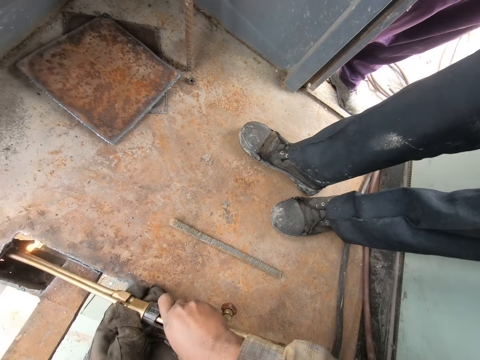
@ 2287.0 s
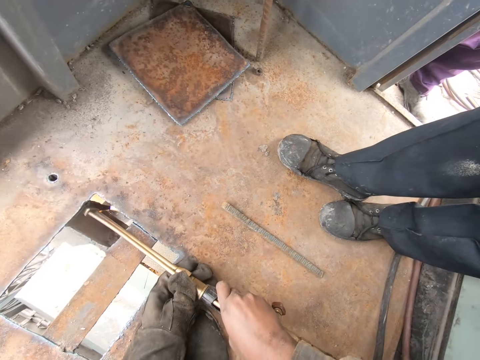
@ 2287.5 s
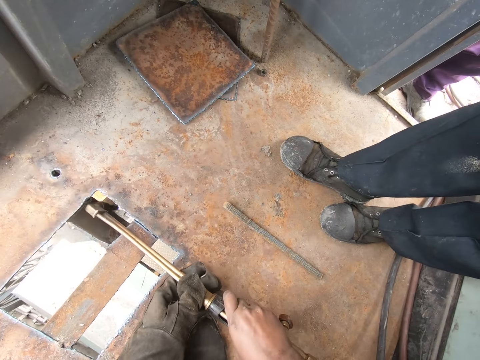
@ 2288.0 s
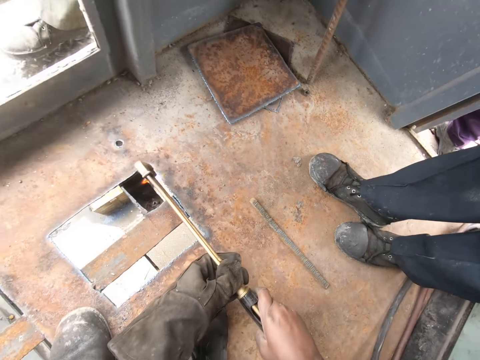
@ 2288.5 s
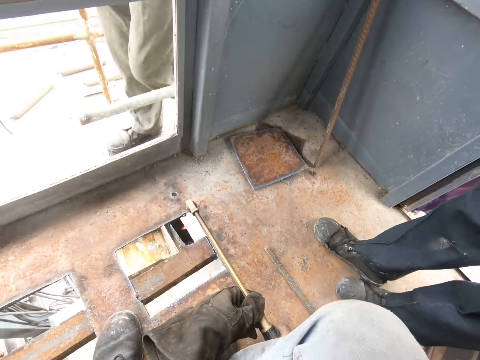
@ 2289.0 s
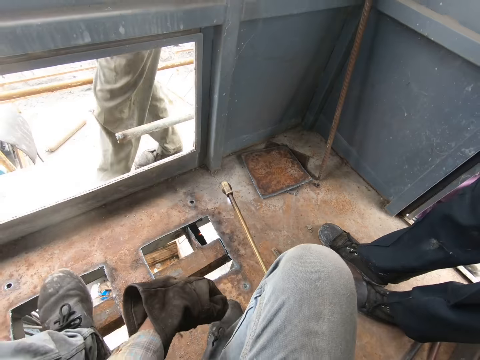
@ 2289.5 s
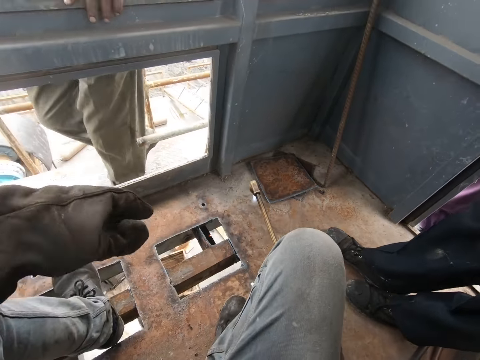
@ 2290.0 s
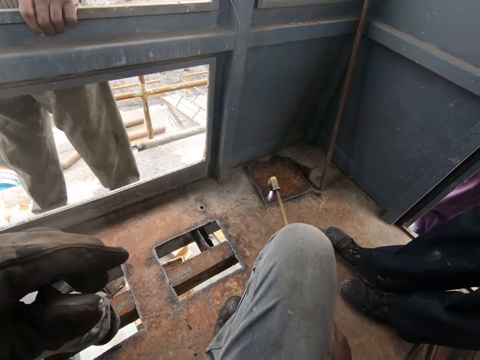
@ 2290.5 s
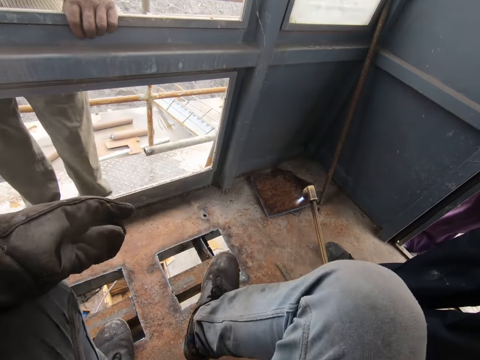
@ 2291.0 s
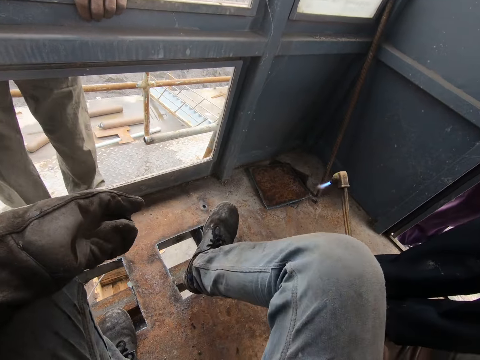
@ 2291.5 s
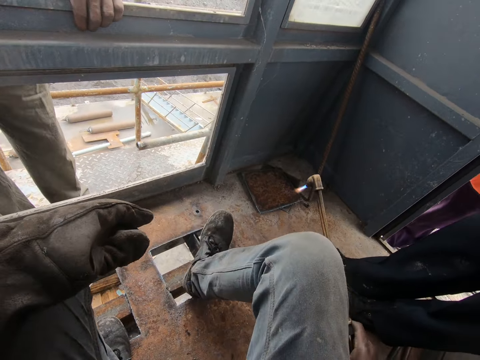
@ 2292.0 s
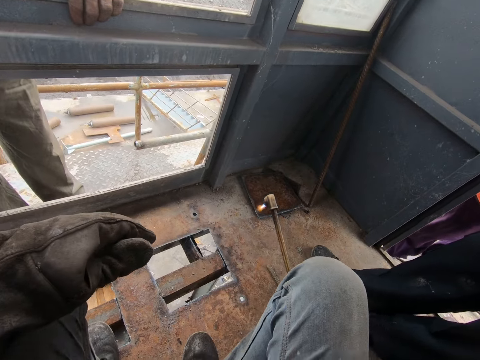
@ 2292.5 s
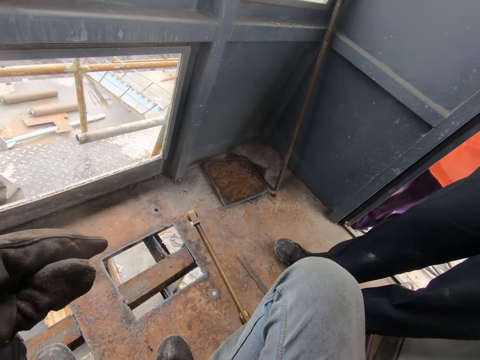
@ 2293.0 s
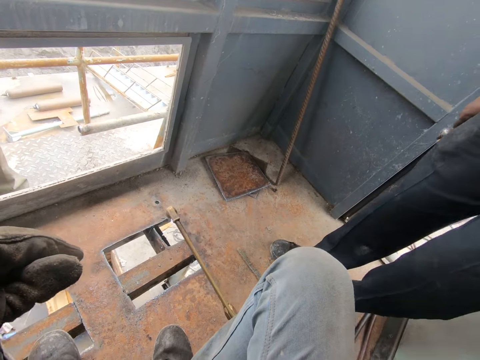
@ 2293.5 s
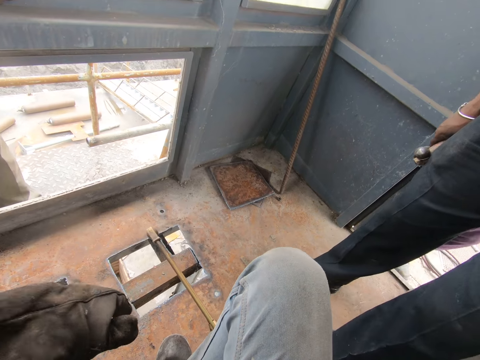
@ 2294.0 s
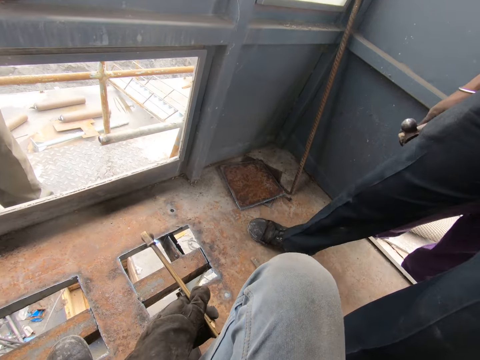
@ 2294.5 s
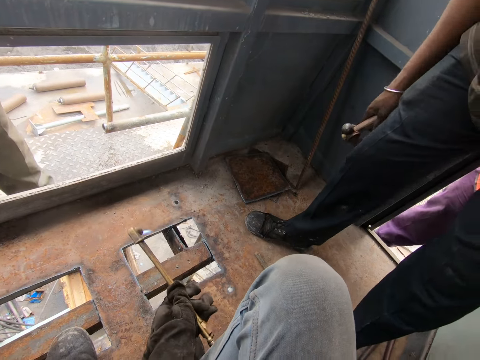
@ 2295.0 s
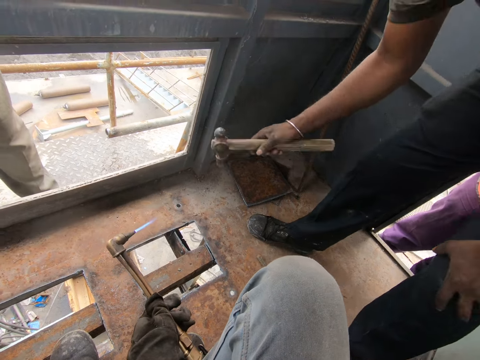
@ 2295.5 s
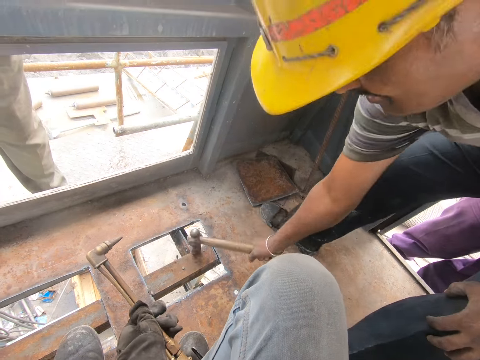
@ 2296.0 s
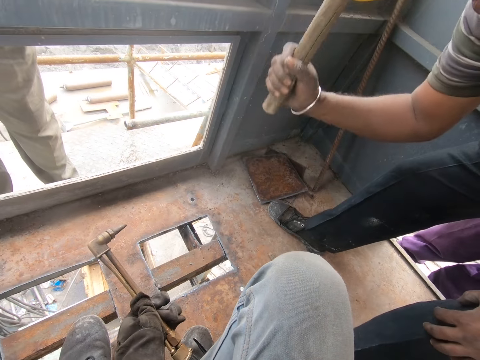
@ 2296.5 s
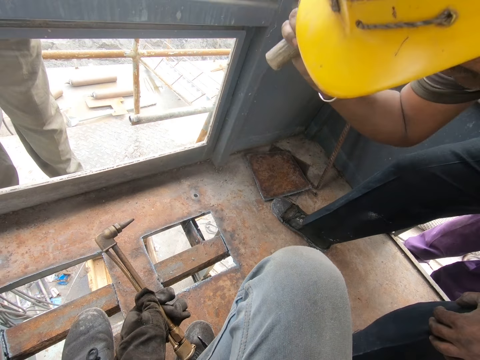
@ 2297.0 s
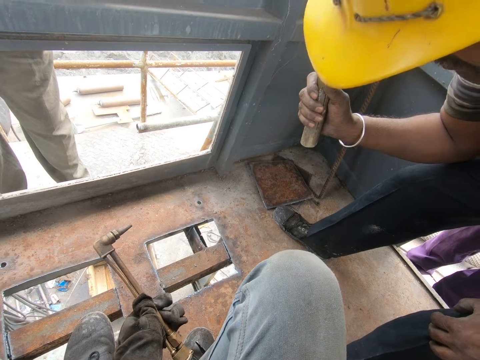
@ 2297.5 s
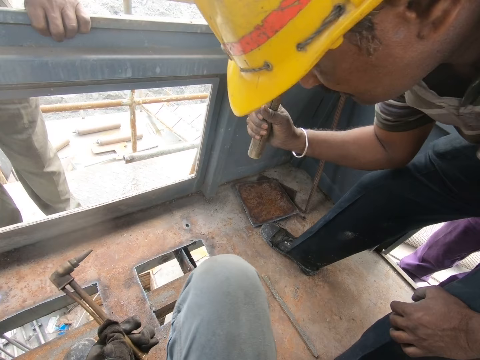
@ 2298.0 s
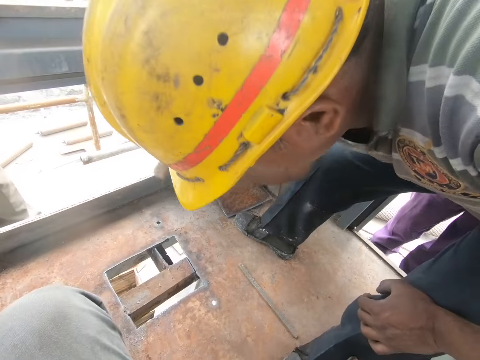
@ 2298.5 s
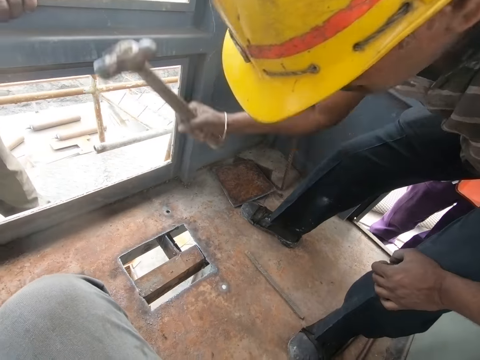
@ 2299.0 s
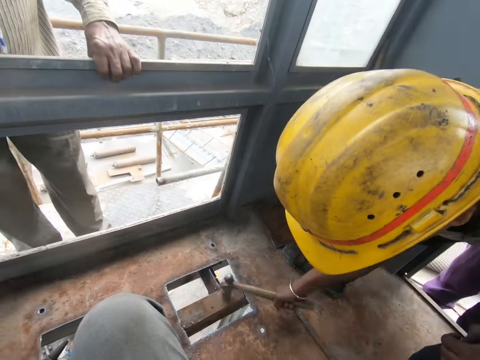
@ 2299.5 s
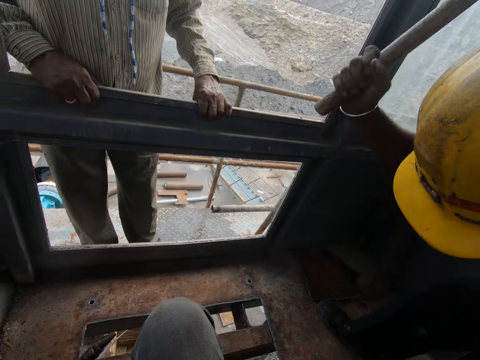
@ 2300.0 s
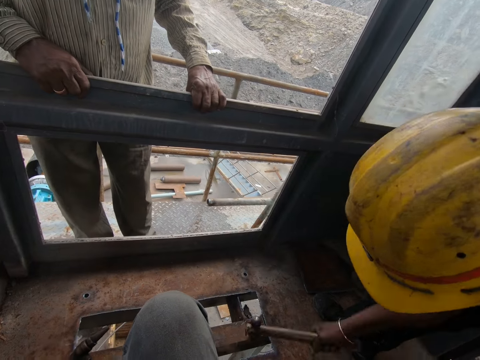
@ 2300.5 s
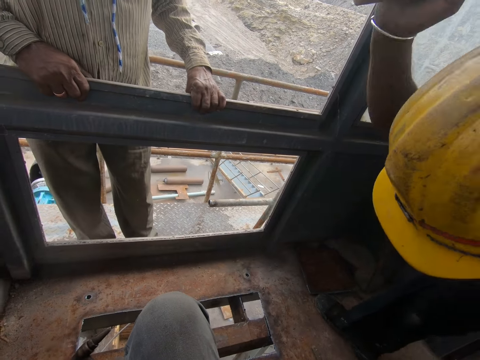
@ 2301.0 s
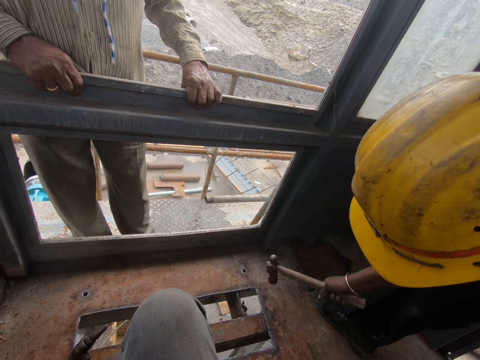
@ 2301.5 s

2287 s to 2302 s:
A man walks on the outside. The camera wearer lifts his right hand holding the gas lighter. He moves his left hand. He uses his foot to step on the metal. He hits the metal with his leg. He moves his right hand. Another man bends down. The camera wearer holds the gas lighter with both hands. He sits on the floor. He looks at the other man hammering the piece of metal. The other man hits the floor.

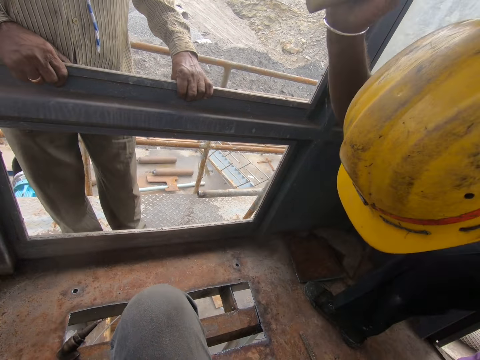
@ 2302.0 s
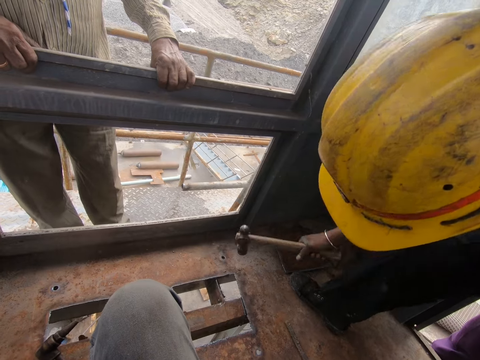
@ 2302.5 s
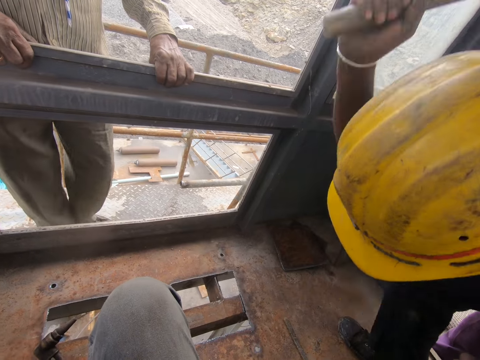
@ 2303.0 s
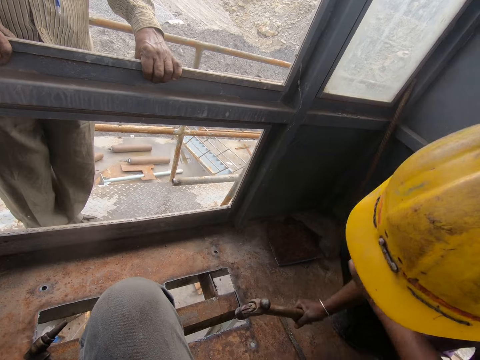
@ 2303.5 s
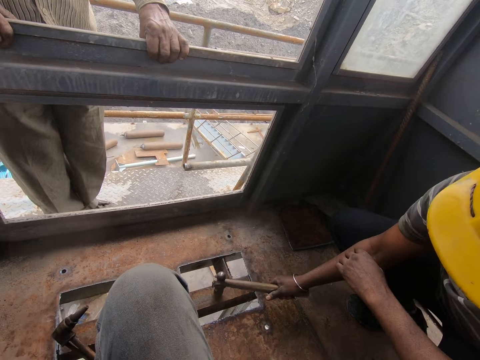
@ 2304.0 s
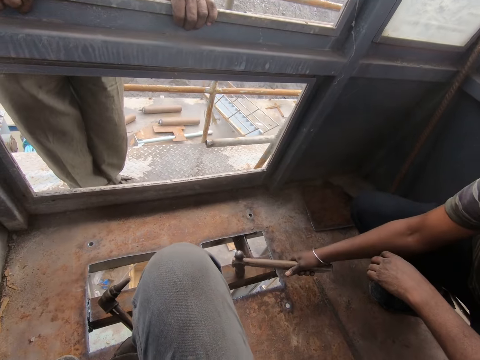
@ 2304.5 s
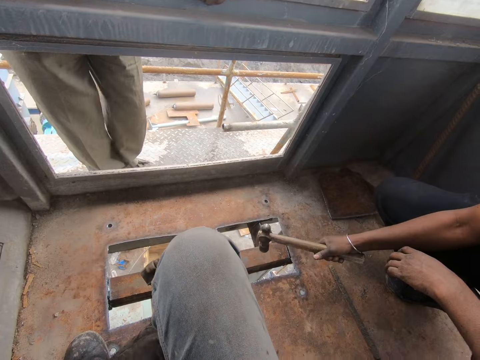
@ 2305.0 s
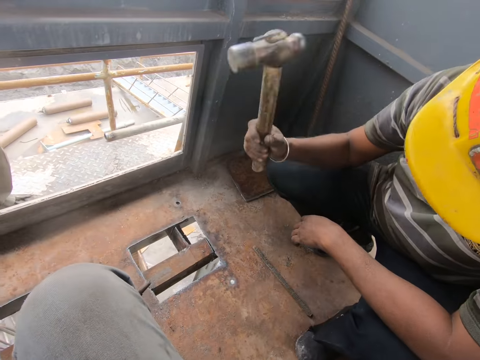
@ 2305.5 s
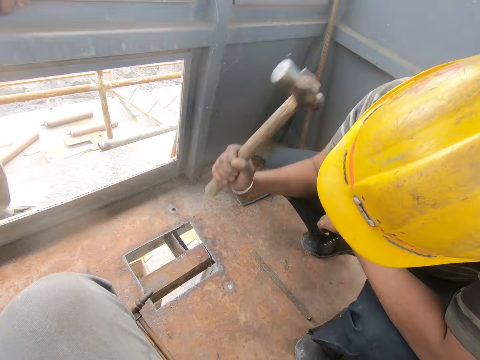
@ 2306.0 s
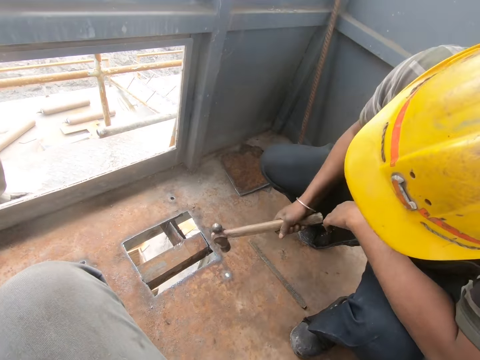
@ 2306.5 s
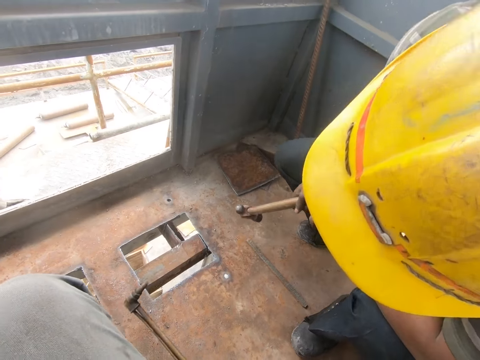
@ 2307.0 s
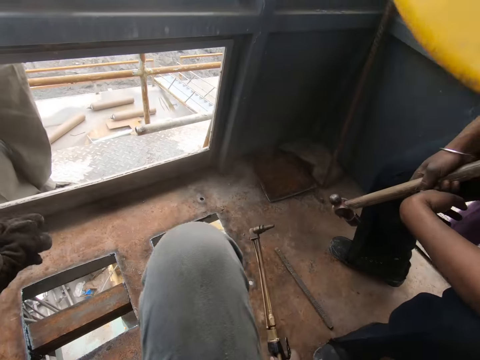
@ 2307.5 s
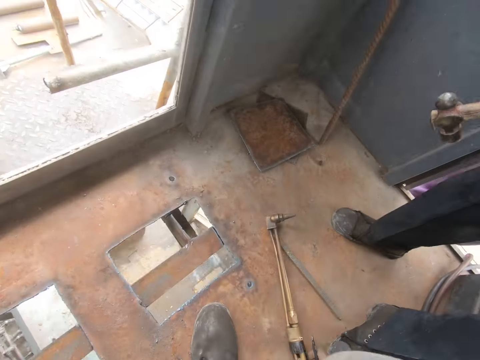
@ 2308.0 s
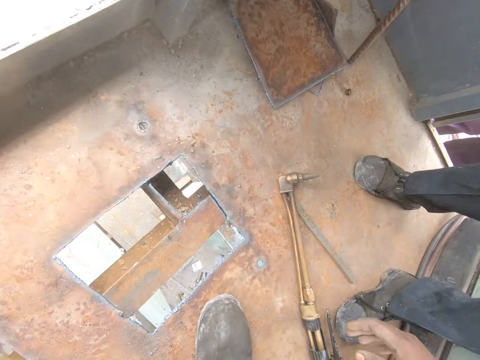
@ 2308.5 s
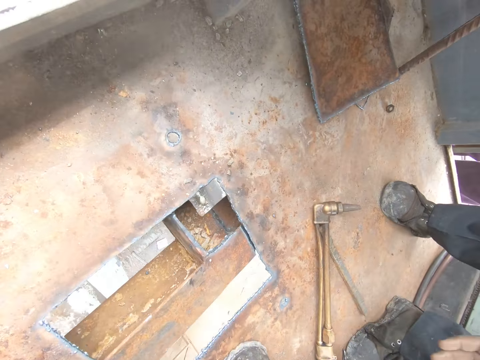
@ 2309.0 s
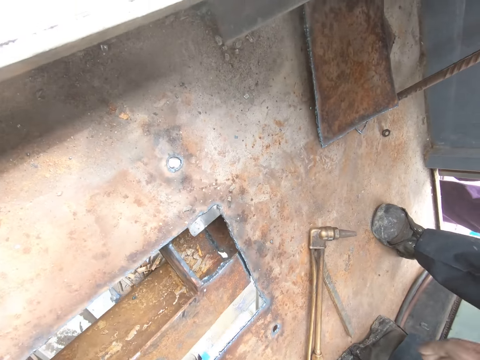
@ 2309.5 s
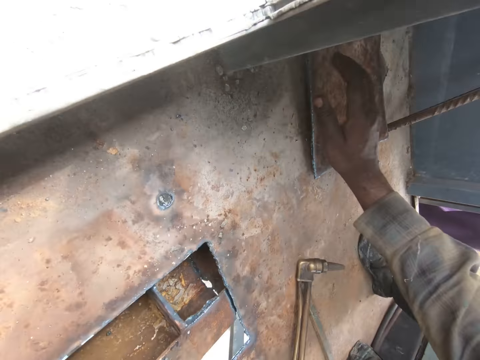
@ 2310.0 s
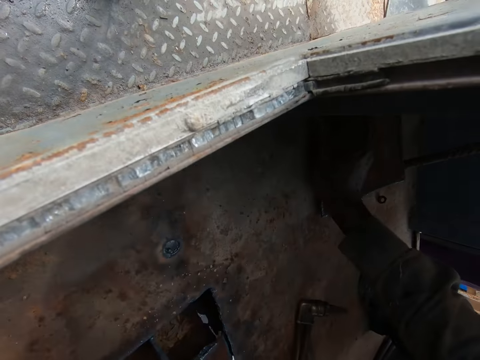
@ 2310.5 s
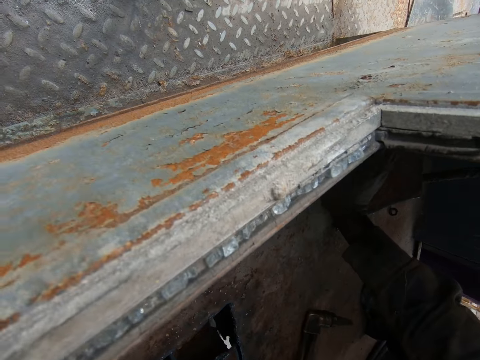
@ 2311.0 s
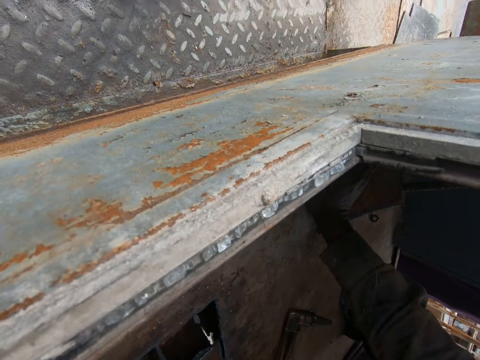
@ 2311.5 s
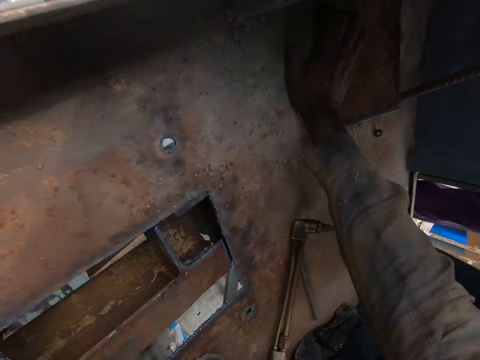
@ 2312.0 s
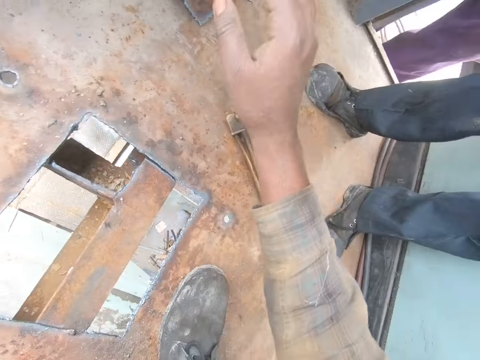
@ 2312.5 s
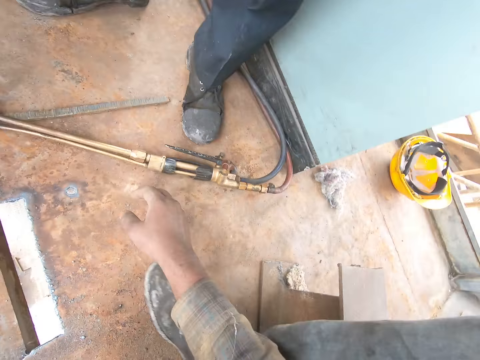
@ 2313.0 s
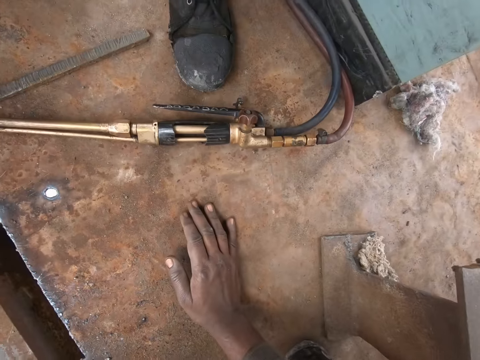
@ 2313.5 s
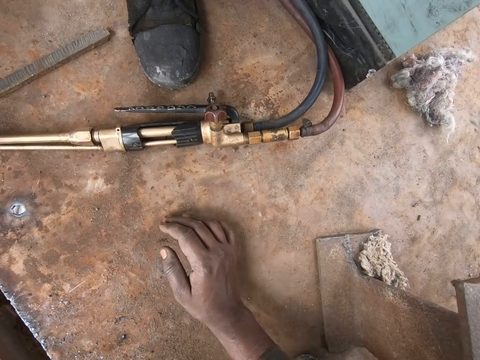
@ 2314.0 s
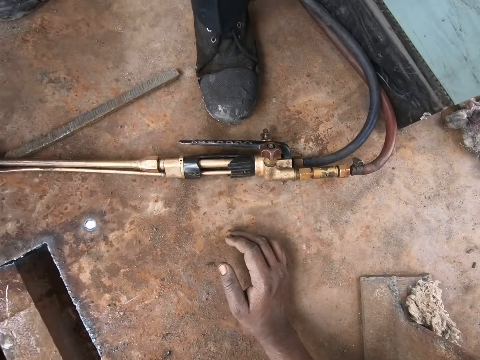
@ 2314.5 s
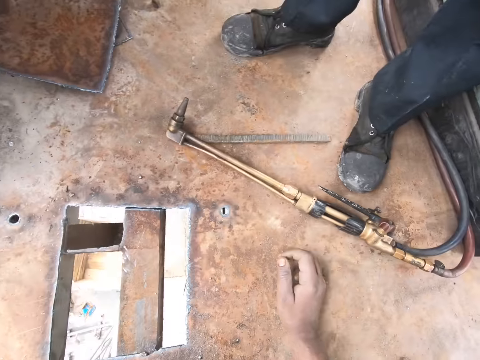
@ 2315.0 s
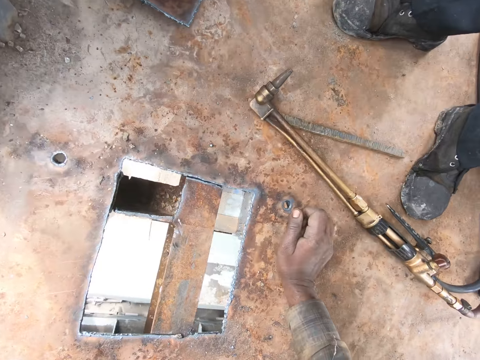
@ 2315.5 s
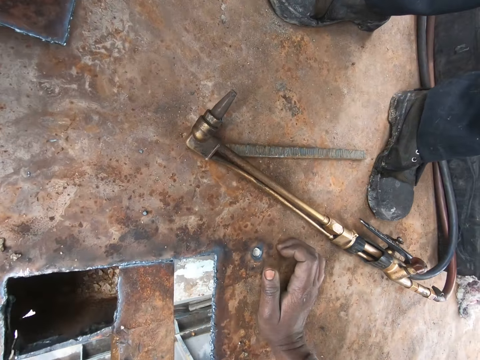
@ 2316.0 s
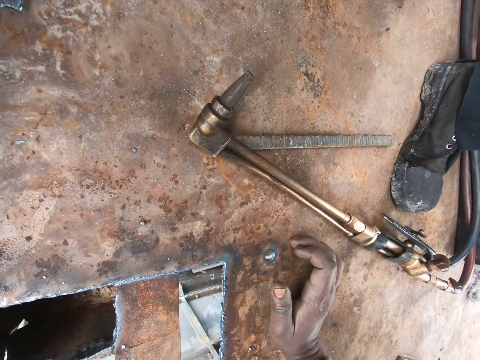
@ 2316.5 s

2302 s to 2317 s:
The camera wearer moves his right hand. He puts the gas lighter on the floor. The man stands up. The camera wearer lifts his right hand. He puts his right hand on the floor. He lifts his right hand. He puts his right hand on the floor. He moves his right hand. He moves his right hand again.
